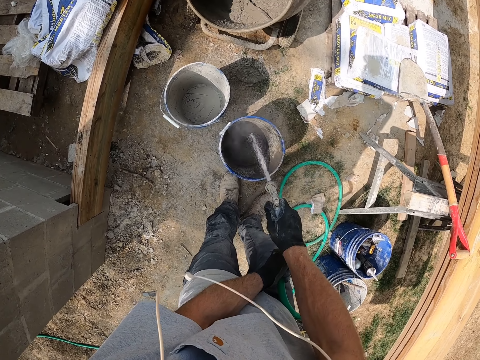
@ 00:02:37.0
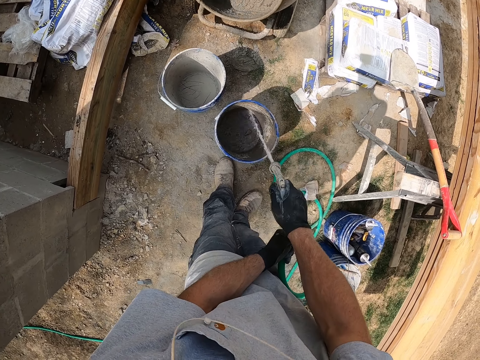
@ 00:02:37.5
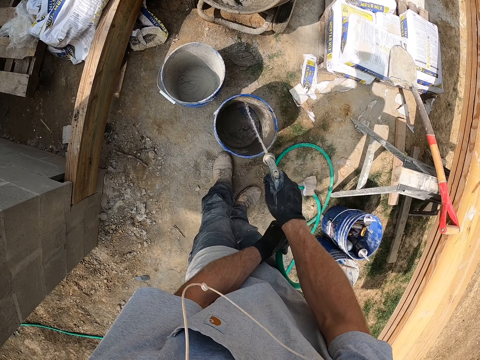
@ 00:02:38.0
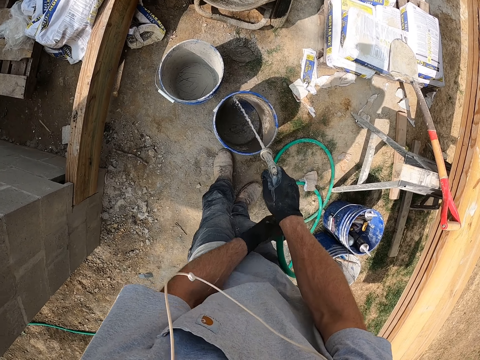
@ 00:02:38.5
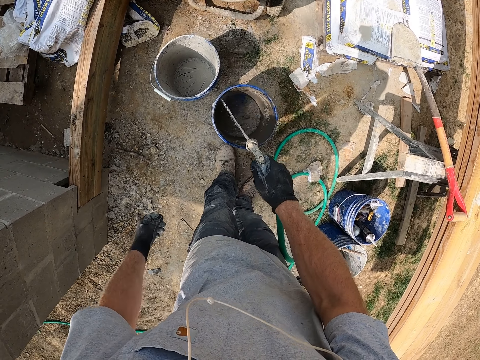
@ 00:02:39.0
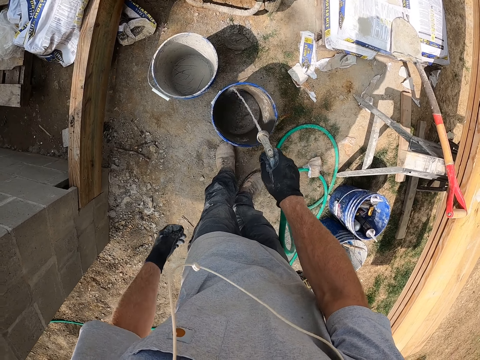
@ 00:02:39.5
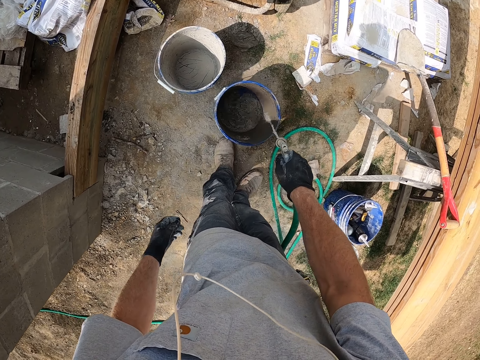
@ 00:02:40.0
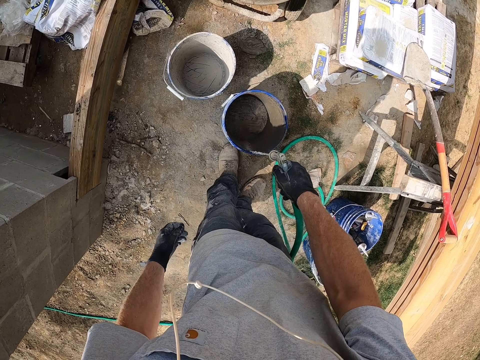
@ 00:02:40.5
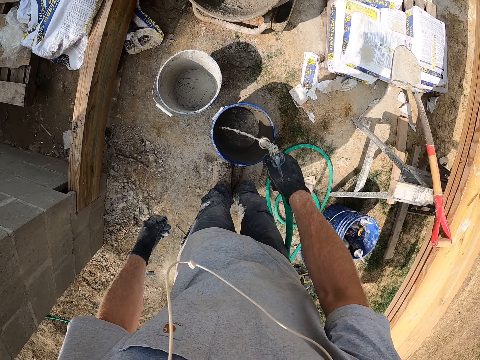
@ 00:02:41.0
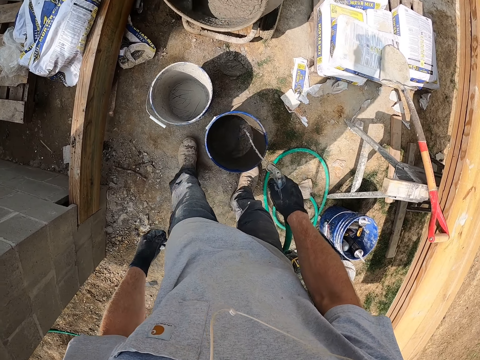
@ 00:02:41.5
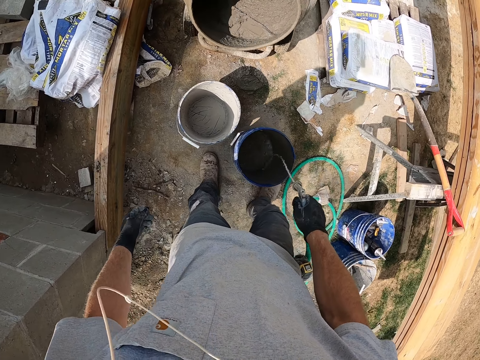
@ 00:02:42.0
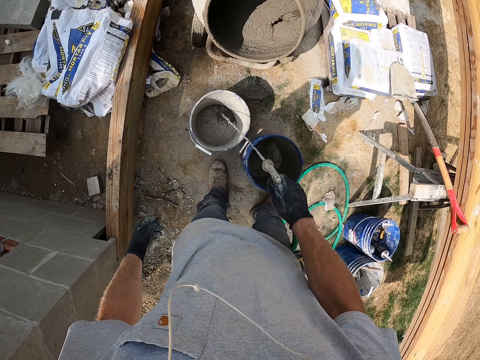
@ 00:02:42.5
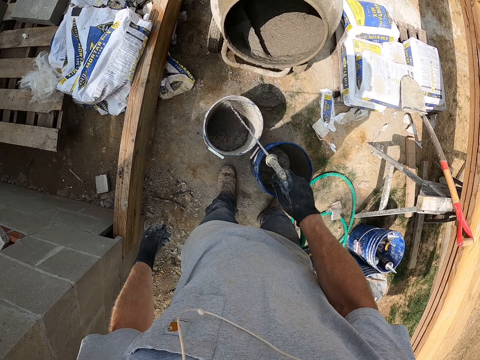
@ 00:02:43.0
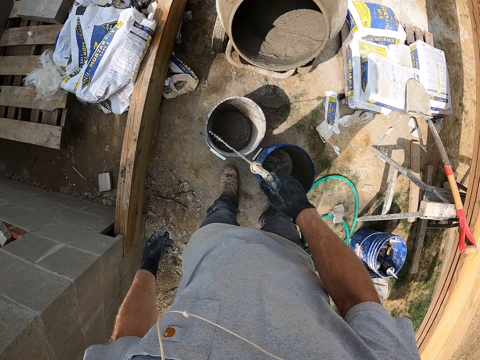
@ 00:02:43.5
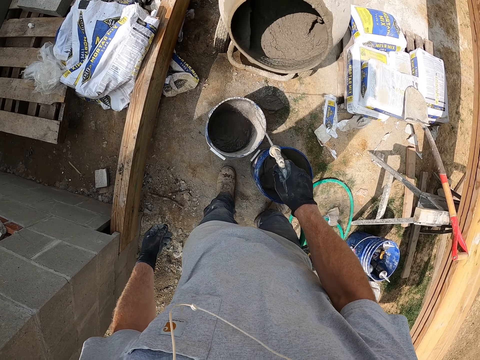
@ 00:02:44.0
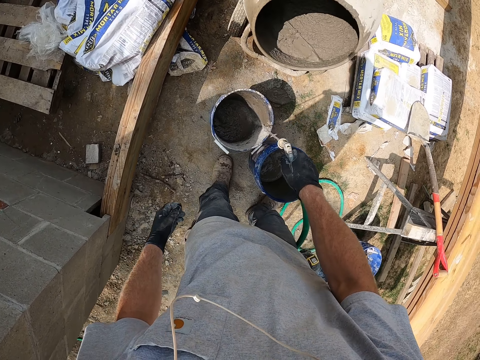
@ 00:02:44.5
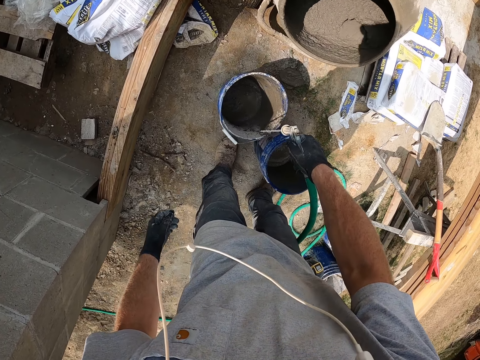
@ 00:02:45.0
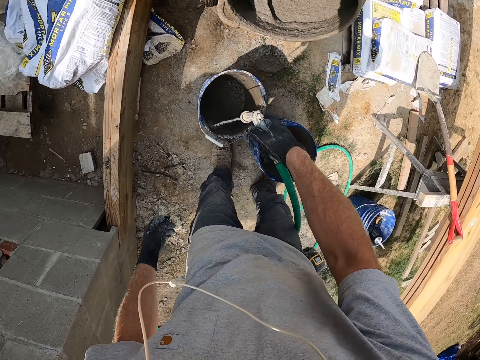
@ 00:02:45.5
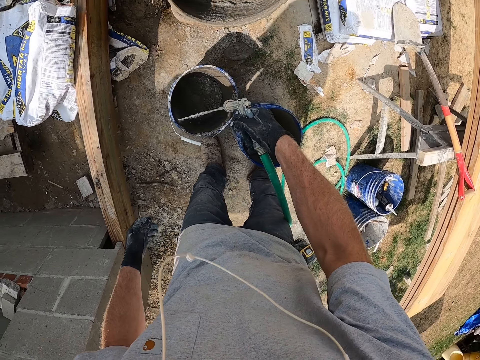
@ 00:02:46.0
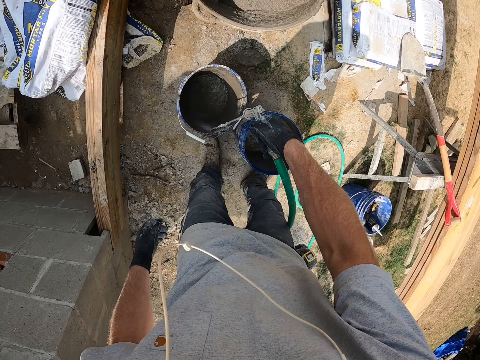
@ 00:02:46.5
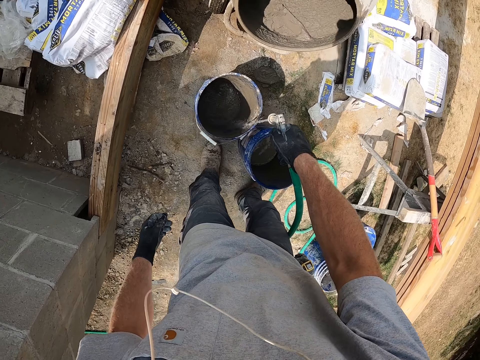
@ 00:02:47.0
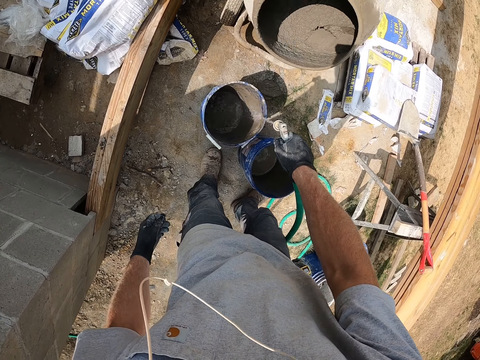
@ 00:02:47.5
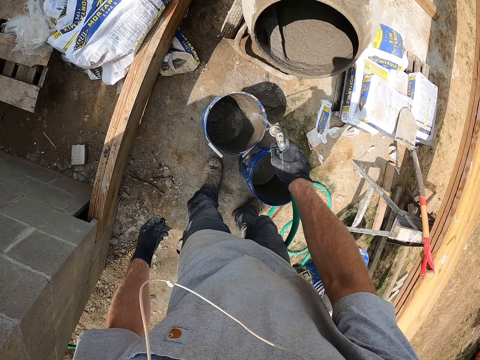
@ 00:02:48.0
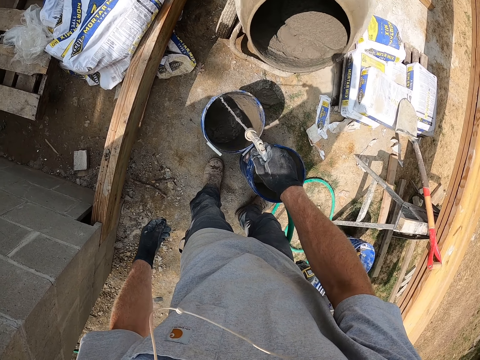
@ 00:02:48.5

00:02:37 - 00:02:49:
The camera wearer turns on the water. They pour water in the bucket.

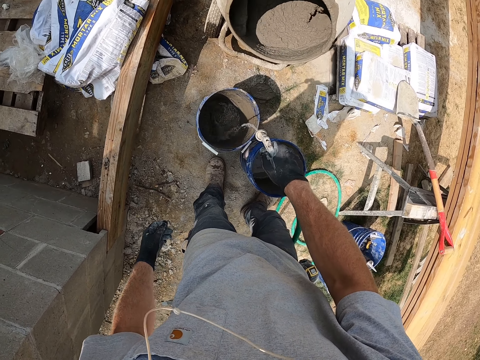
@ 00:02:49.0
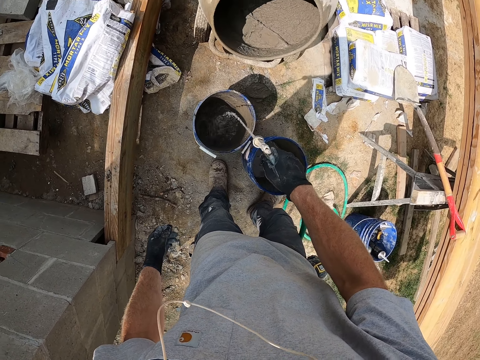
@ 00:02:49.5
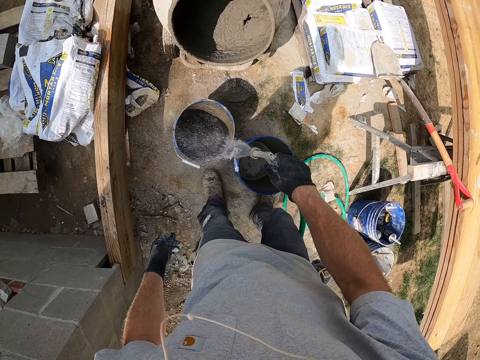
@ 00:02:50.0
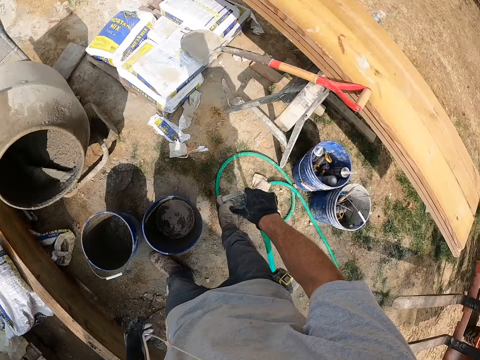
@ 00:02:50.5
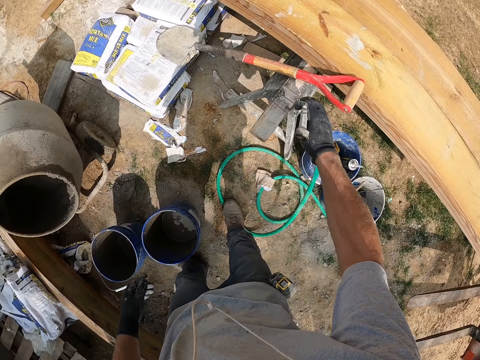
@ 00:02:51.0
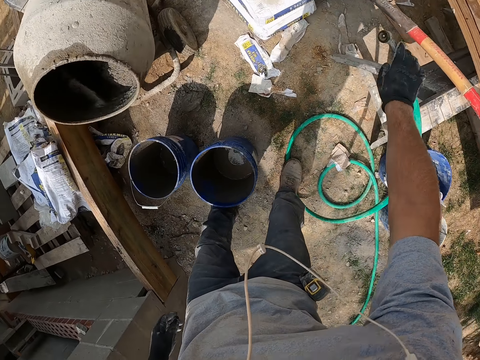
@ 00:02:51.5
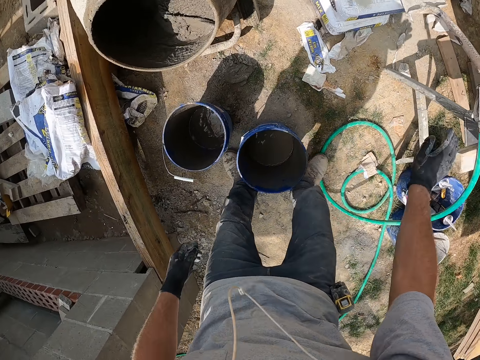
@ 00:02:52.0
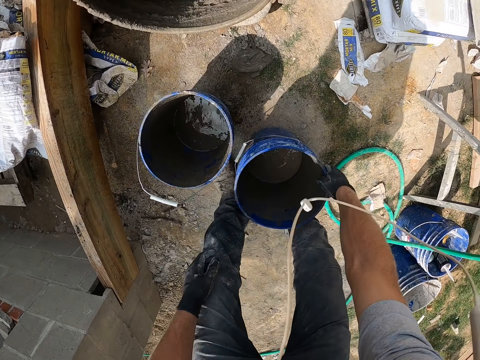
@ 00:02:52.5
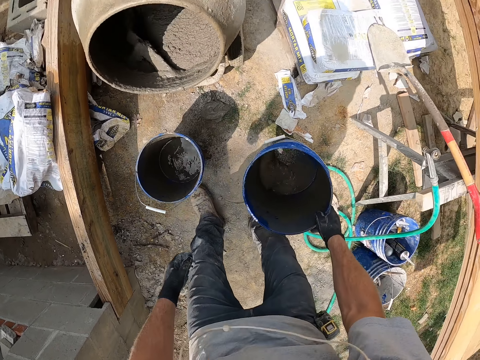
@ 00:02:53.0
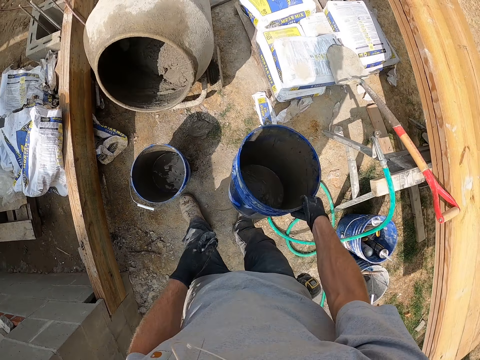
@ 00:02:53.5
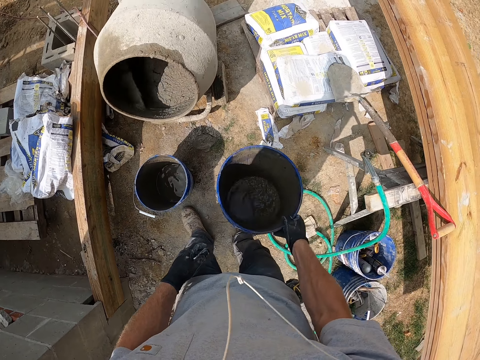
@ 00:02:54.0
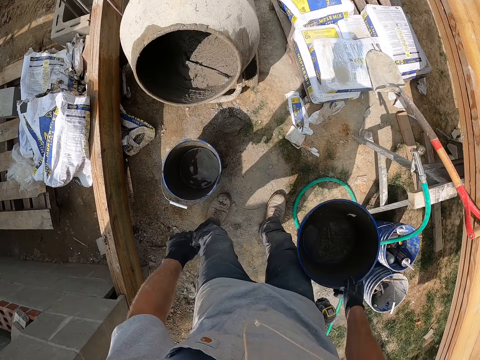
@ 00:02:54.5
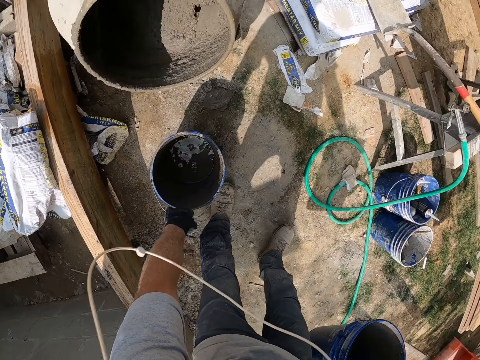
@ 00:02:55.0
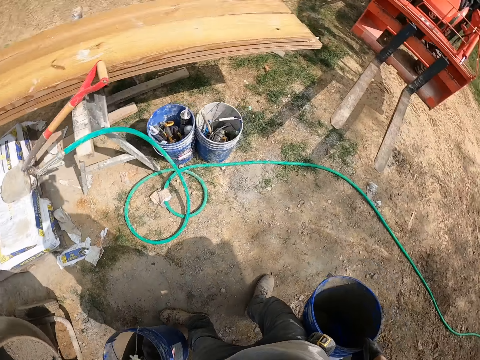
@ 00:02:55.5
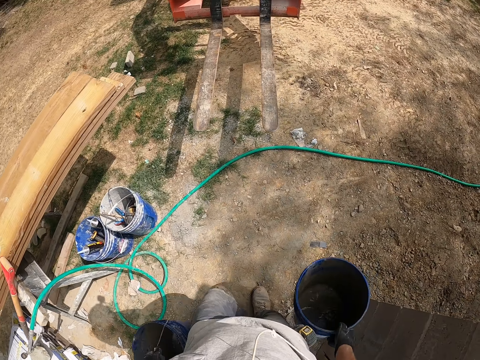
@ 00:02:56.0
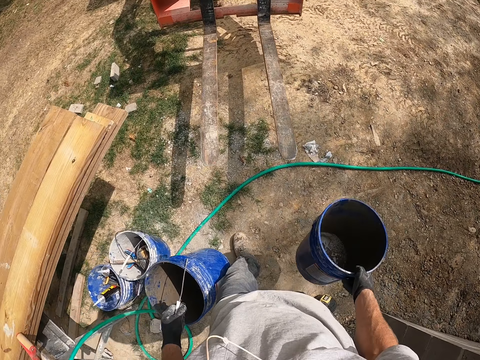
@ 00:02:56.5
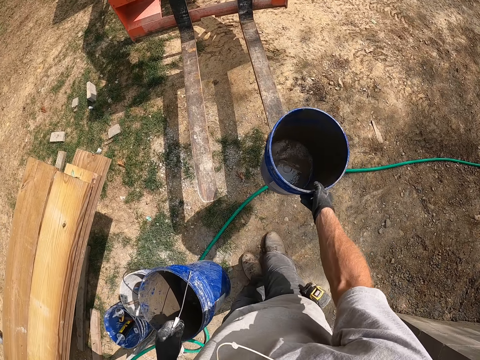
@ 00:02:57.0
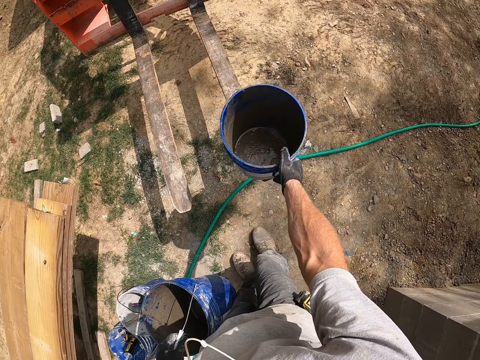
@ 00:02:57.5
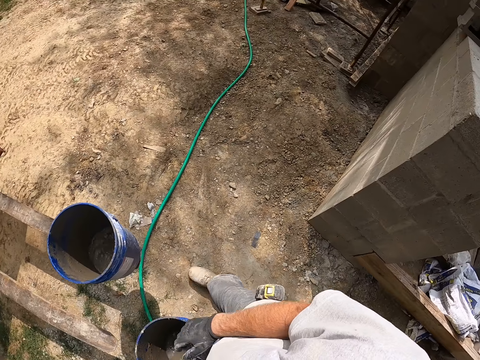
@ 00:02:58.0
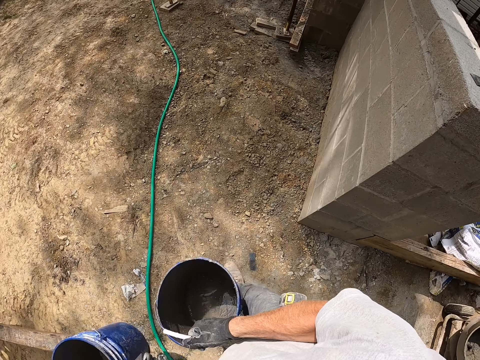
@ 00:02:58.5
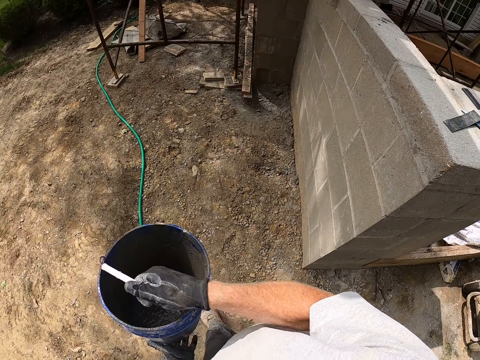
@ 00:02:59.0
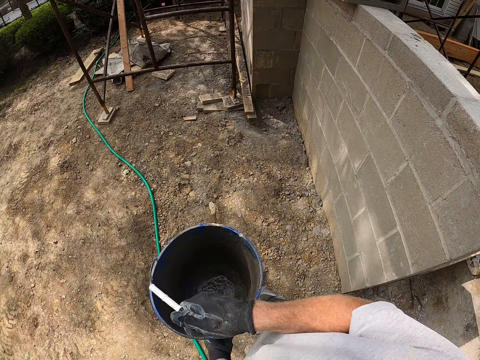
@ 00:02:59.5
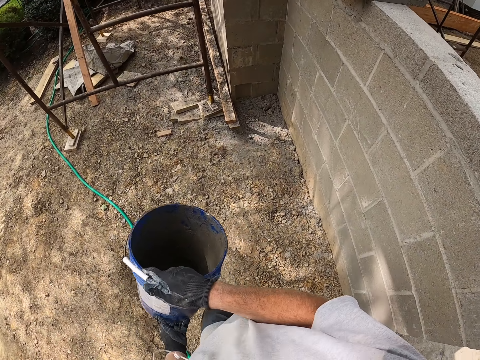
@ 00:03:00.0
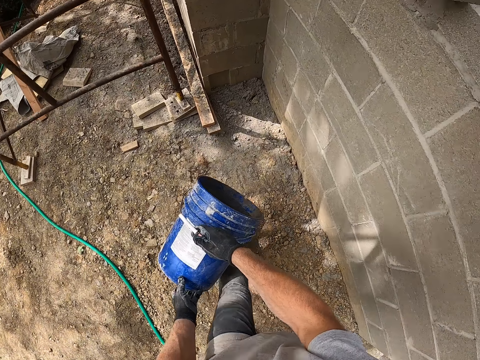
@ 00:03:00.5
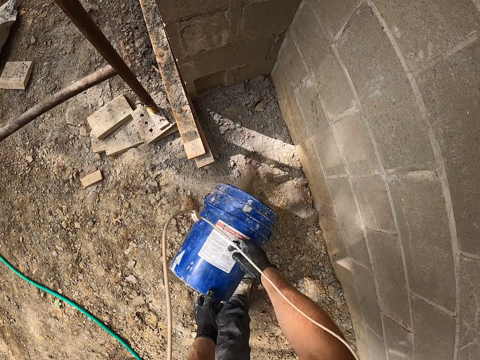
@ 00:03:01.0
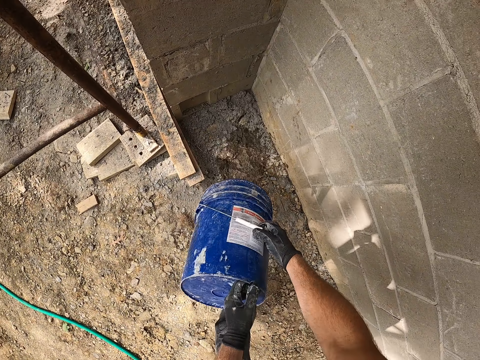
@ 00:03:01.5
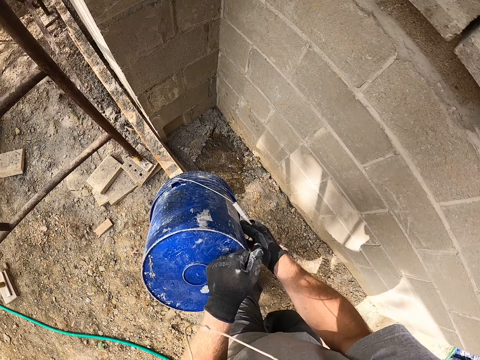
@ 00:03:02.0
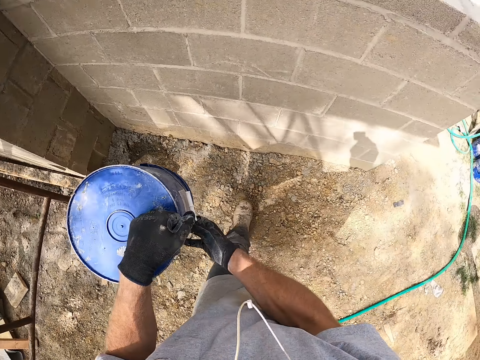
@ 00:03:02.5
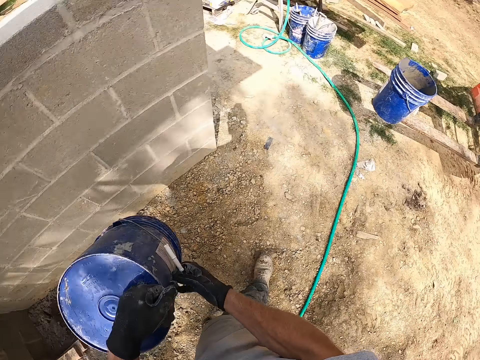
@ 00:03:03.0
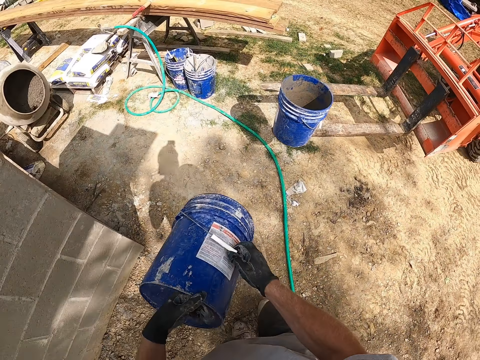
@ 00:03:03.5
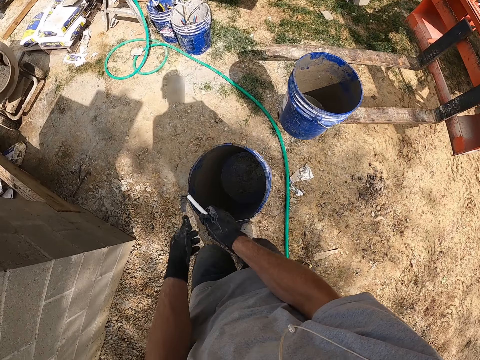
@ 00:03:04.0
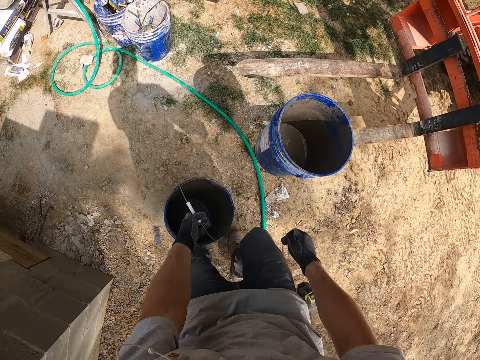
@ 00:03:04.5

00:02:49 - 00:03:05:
The camera wearer returns the pipe to its place. They drop the hose pipe. They pick up the bucket. They rinse the bucket. They shake the water in the bucket. They pick up the bucket. They carry the bucket. They walk. They put the bucket on the fork. They walk. They rinse the bucket. They shake the water in the bucket. They pour down the water. They move in the compound.
